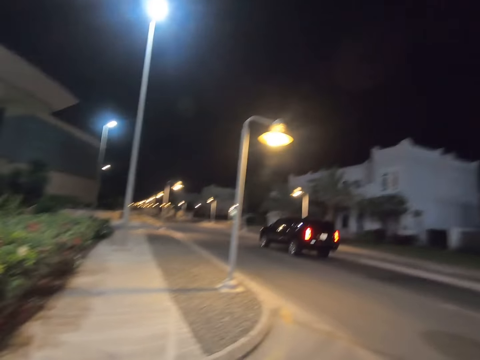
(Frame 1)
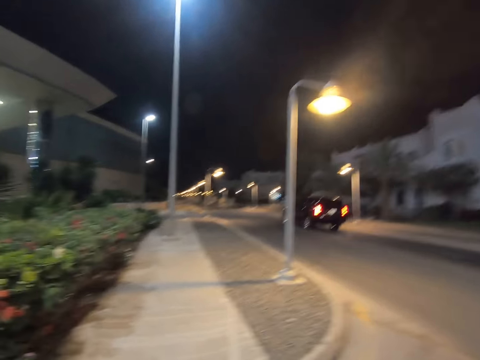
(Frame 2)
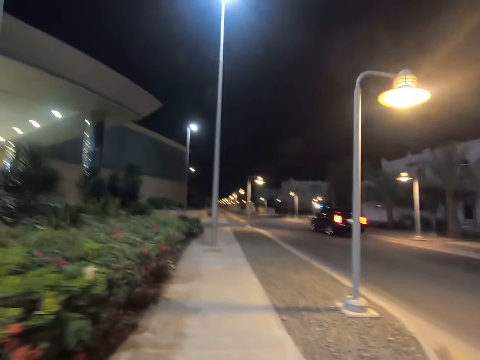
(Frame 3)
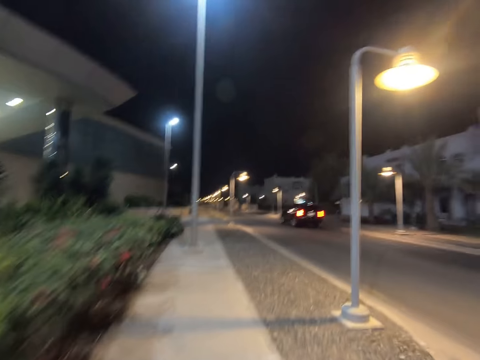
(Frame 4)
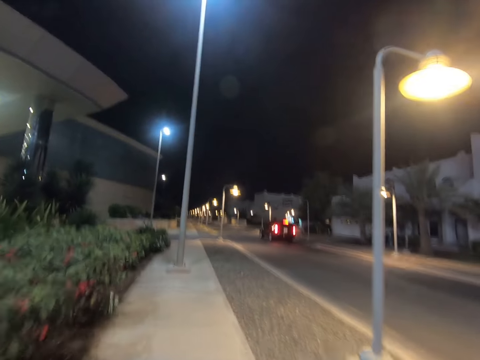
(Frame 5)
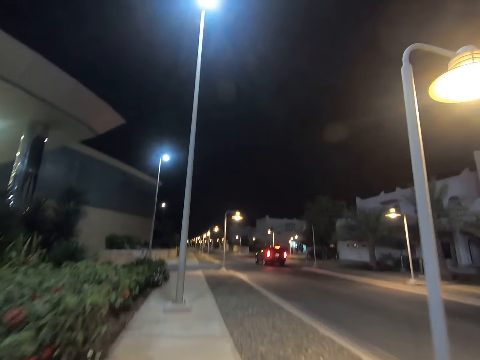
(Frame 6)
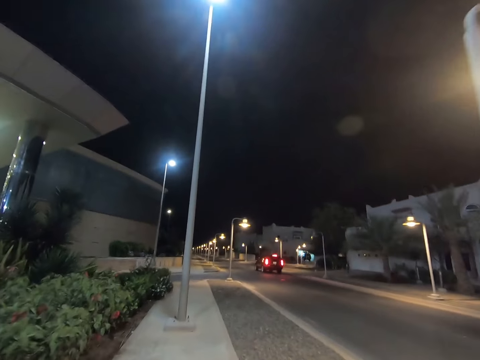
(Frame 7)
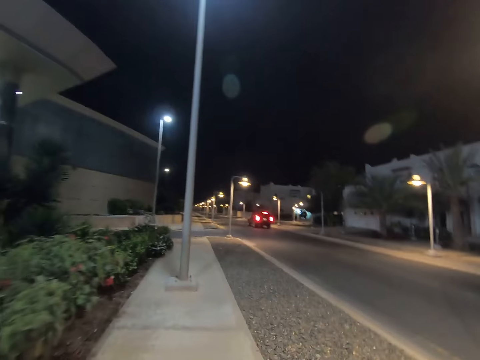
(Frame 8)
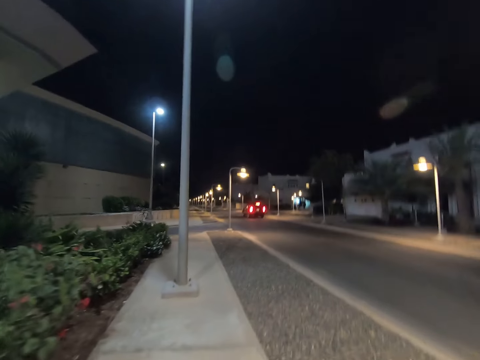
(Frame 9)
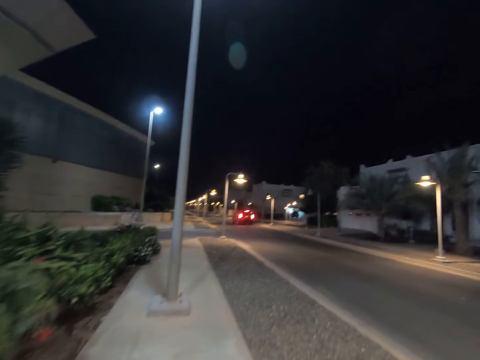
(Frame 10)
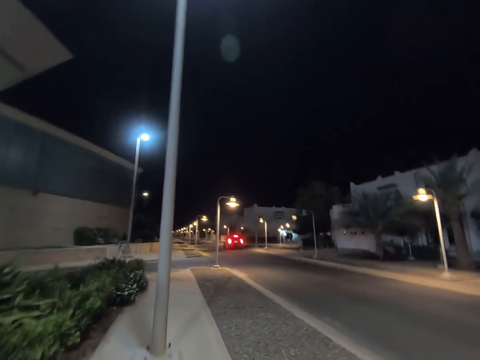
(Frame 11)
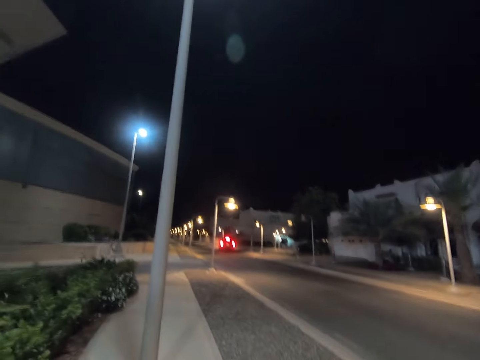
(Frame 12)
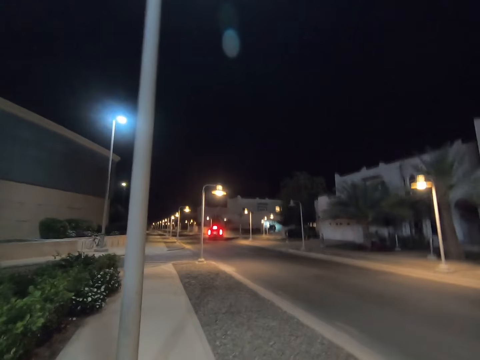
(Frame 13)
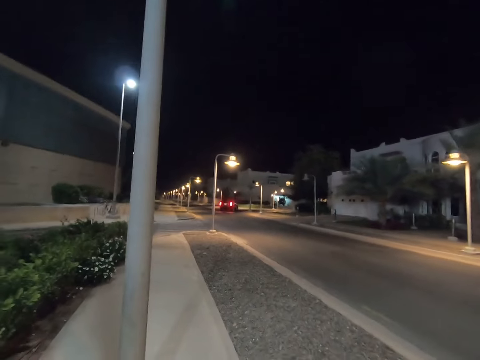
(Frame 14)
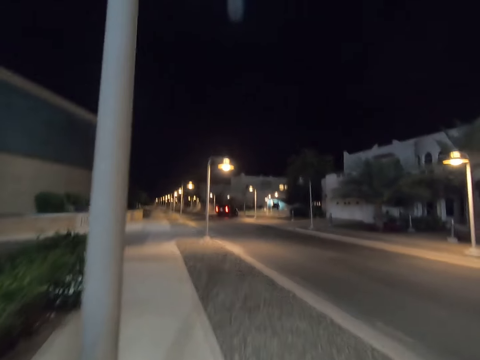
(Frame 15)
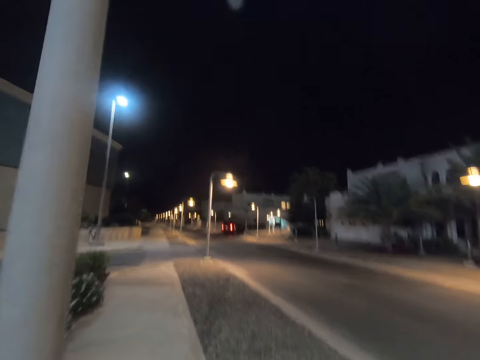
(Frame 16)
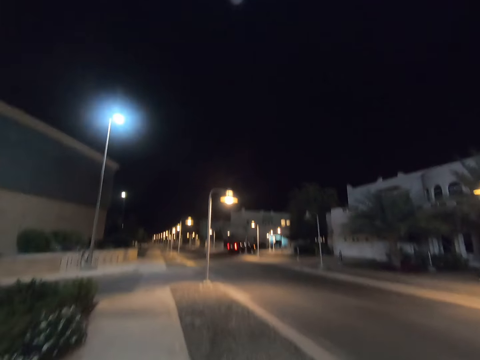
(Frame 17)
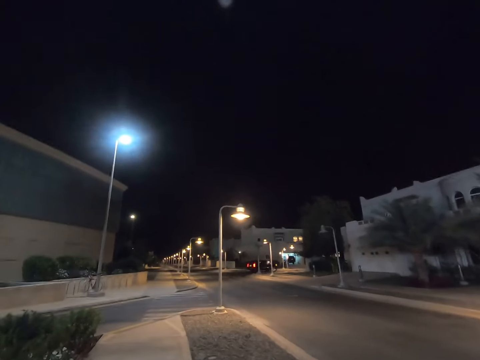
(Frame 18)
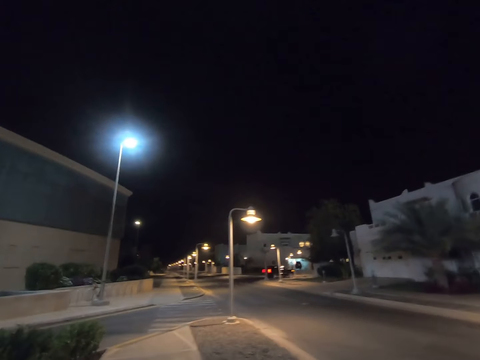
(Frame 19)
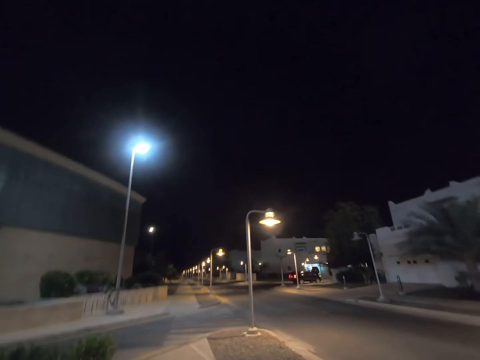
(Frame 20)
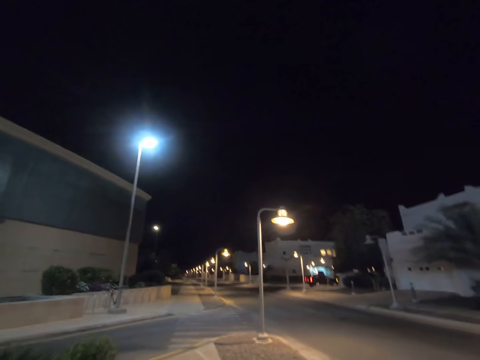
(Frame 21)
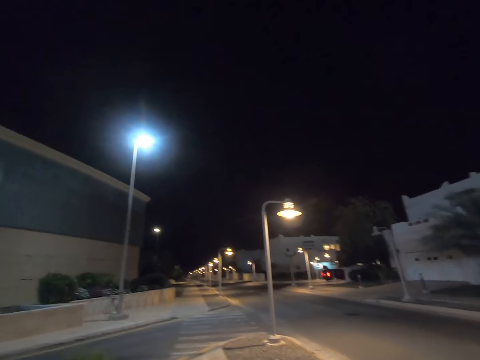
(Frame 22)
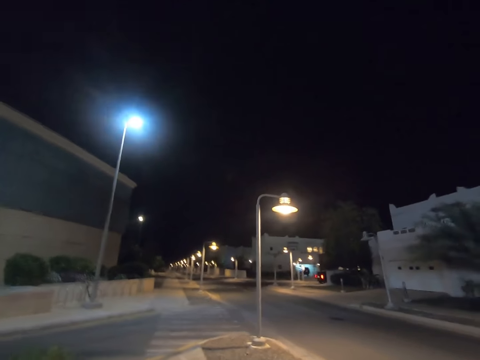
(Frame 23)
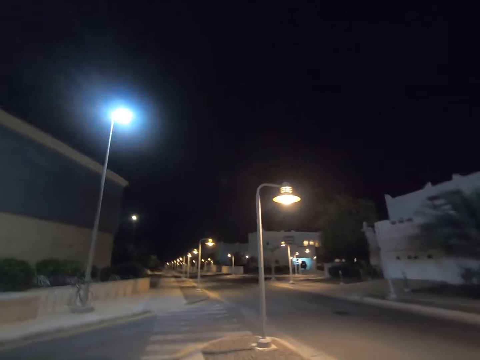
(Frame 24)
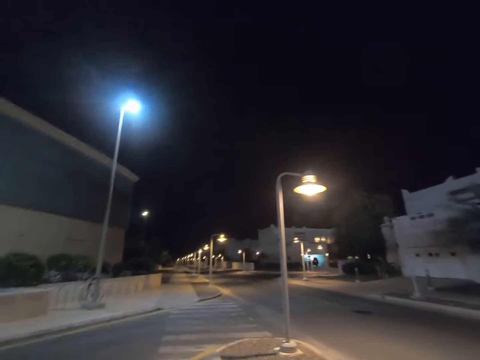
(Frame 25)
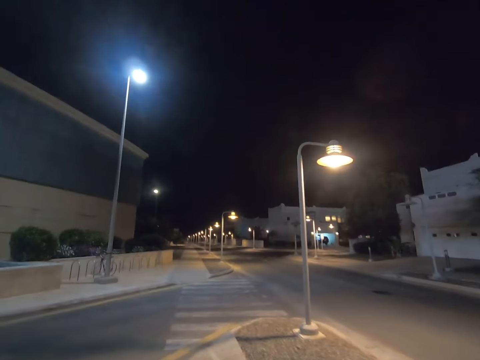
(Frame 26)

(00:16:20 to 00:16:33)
The camera wearer walks on the pavement.

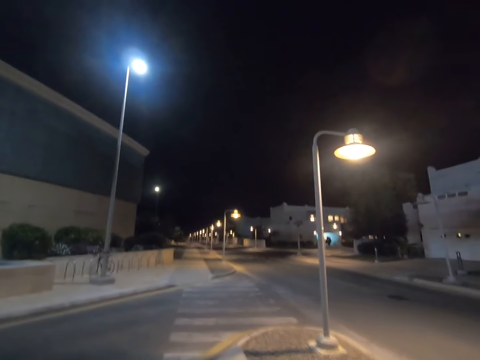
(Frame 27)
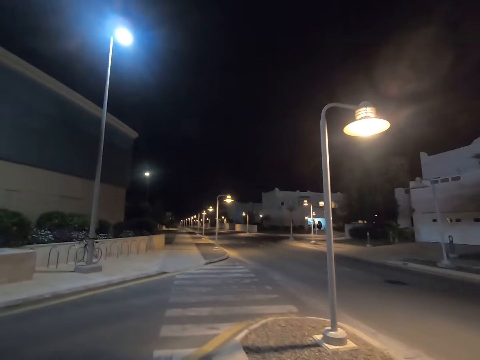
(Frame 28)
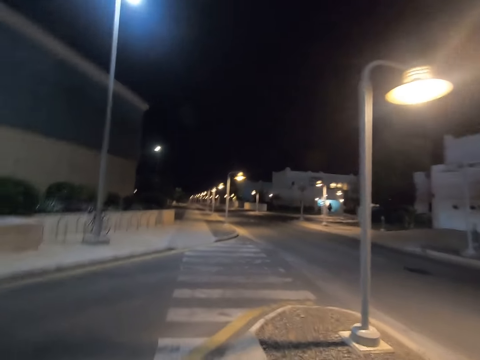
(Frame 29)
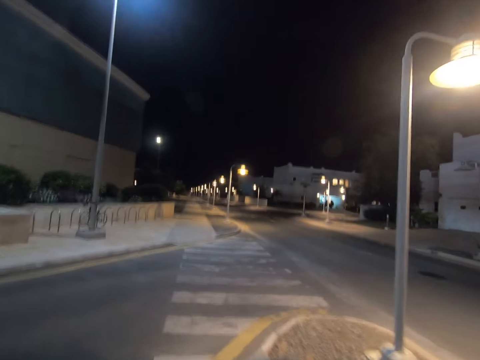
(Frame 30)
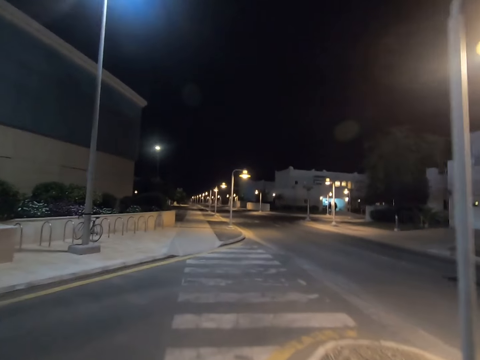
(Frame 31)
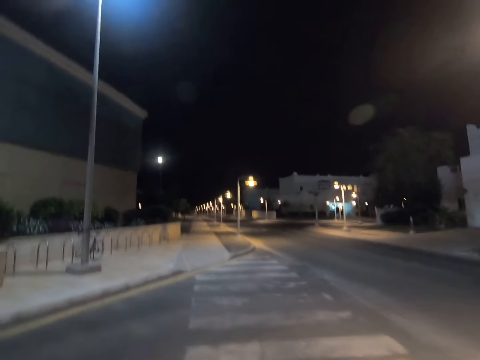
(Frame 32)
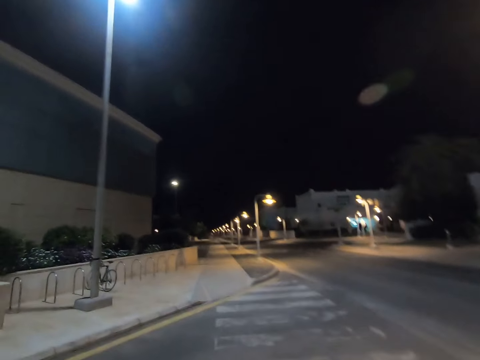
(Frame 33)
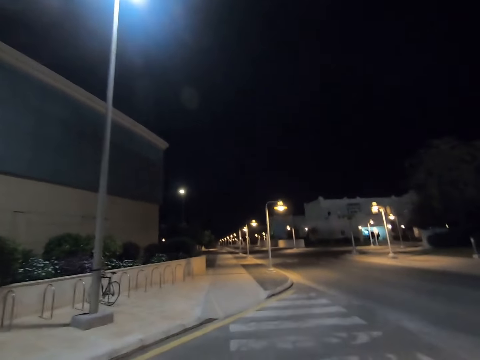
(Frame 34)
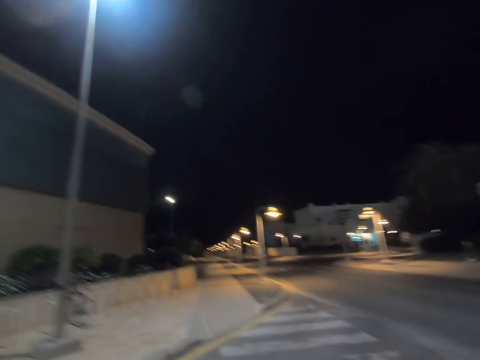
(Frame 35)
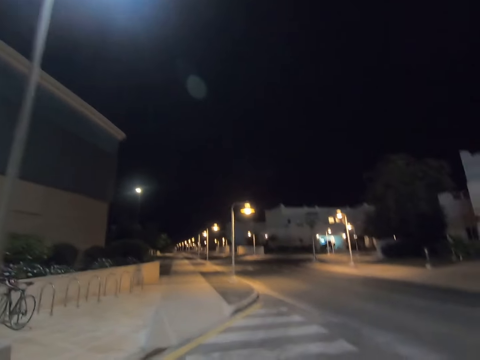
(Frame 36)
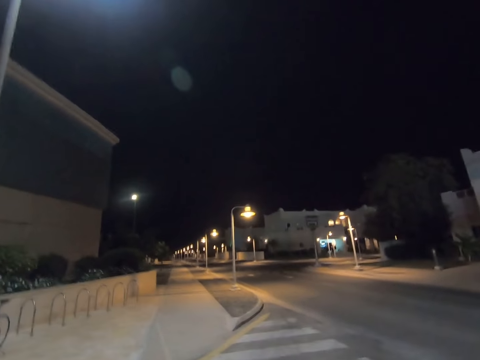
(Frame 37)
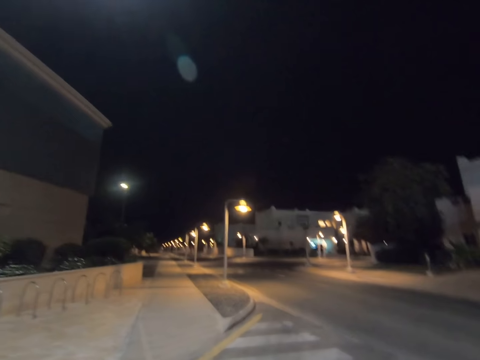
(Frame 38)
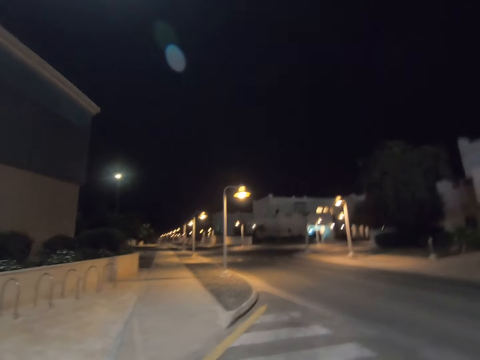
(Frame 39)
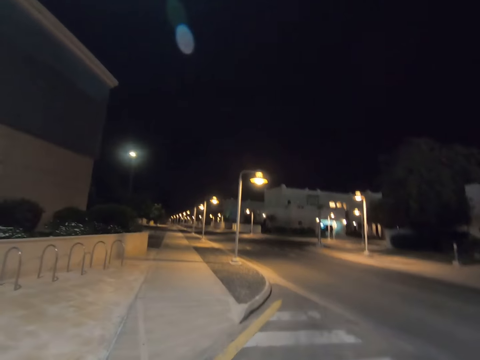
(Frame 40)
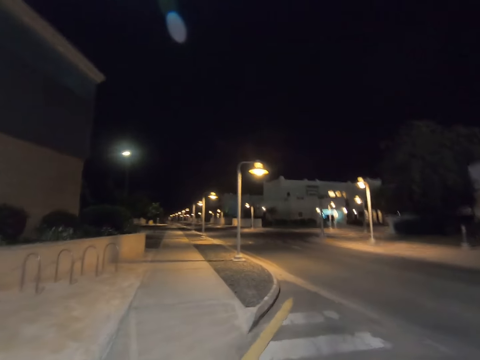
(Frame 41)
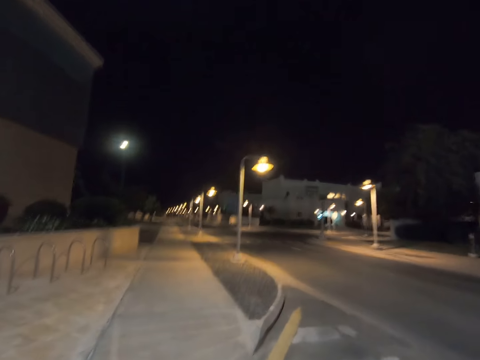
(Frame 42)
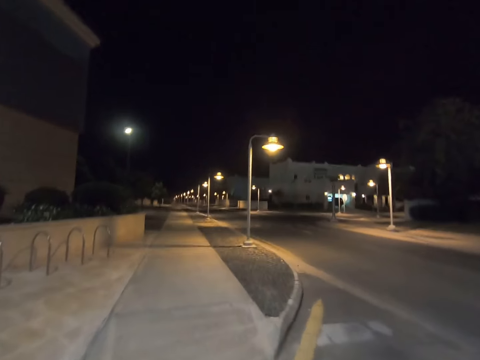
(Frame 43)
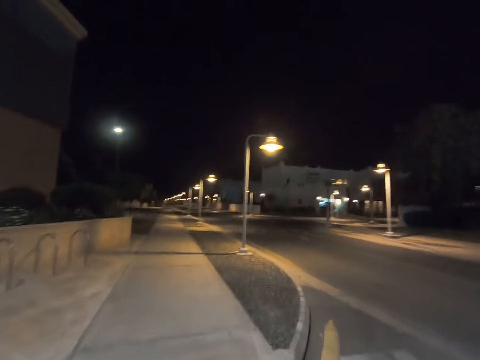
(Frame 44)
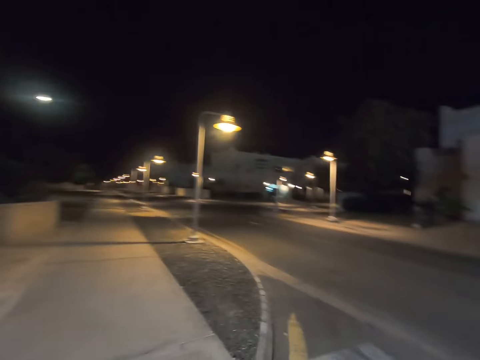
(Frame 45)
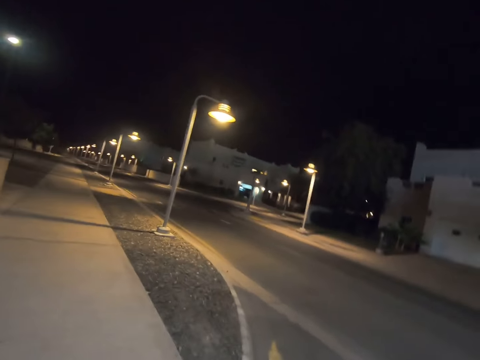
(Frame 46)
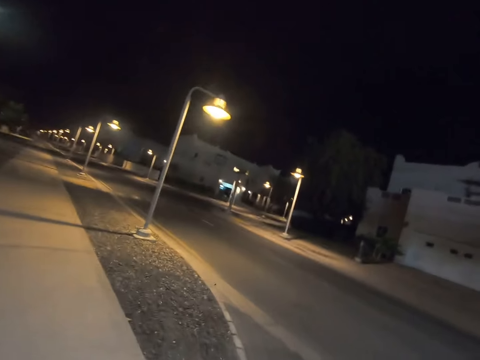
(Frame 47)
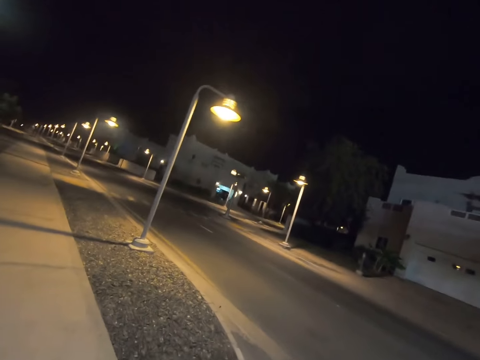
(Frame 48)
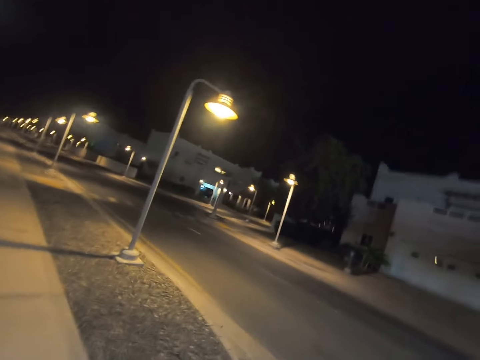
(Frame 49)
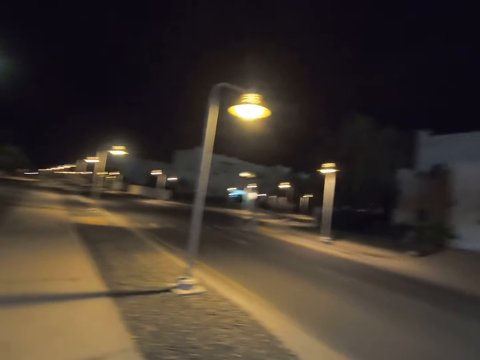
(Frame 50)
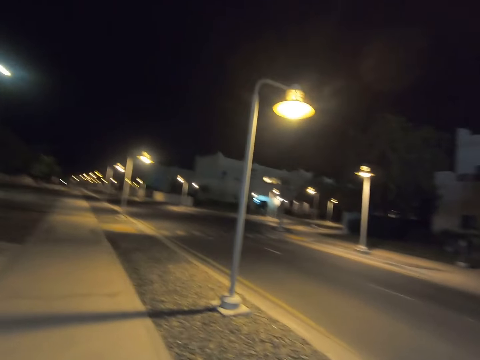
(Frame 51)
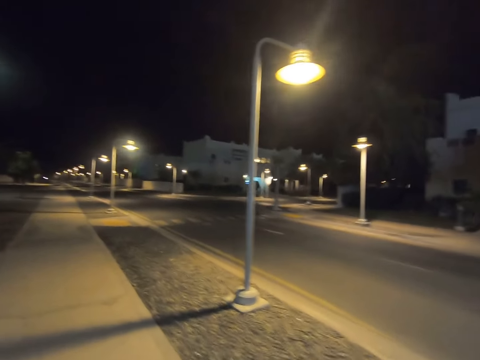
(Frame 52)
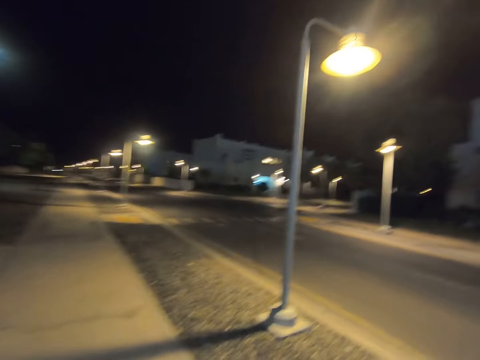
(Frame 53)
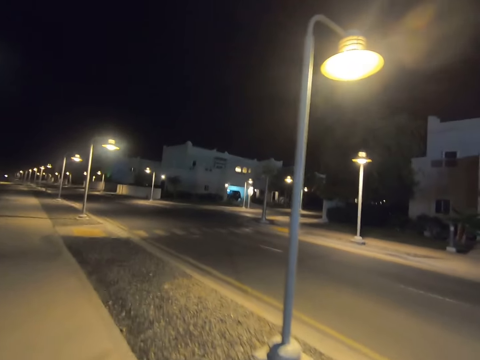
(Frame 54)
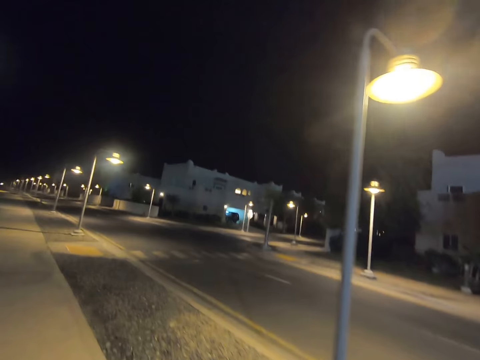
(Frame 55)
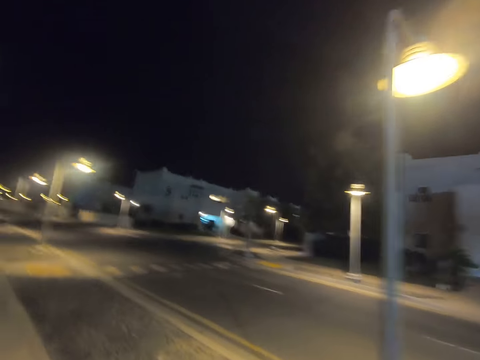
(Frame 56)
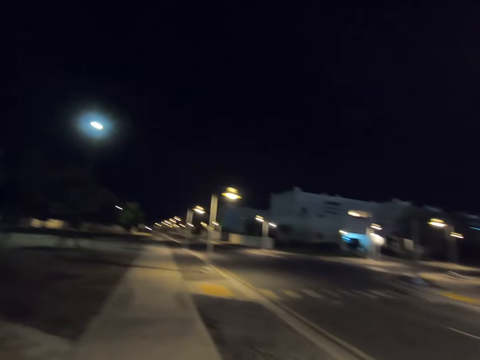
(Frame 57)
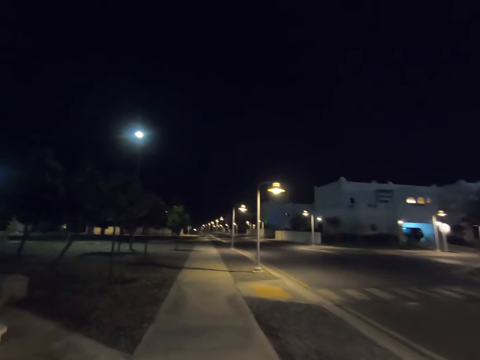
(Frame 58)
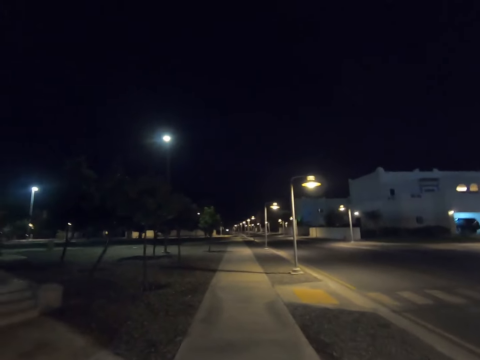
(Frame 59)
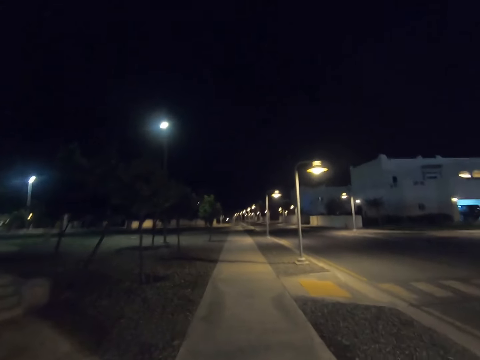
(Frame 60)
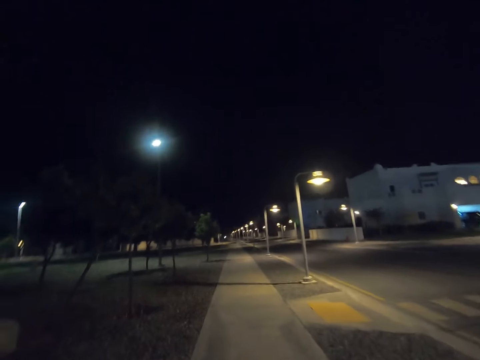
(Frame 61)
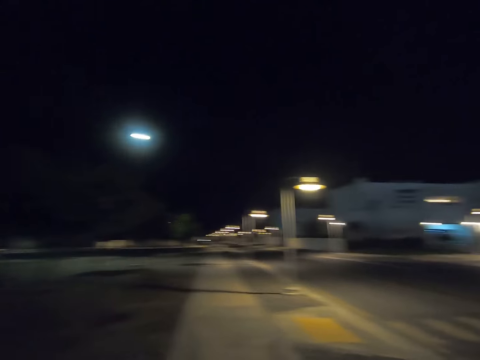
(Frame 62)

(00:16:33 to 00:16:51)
The camera wearer crosses the road. They look right. They walk on the pavement. They look forward.
